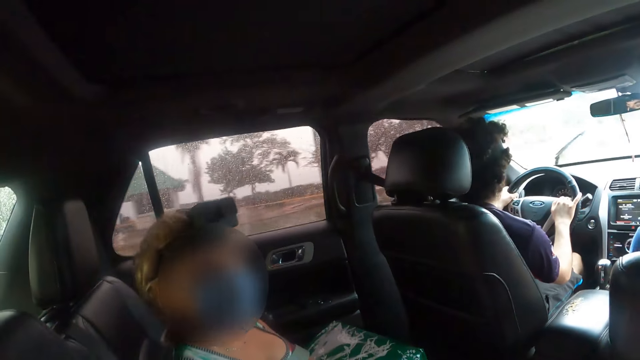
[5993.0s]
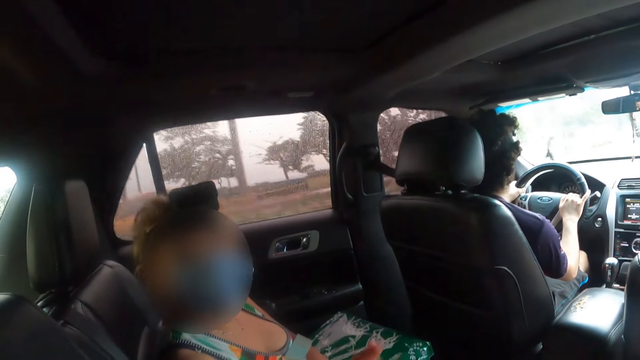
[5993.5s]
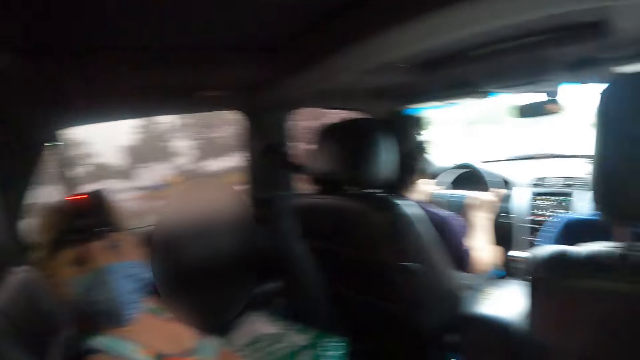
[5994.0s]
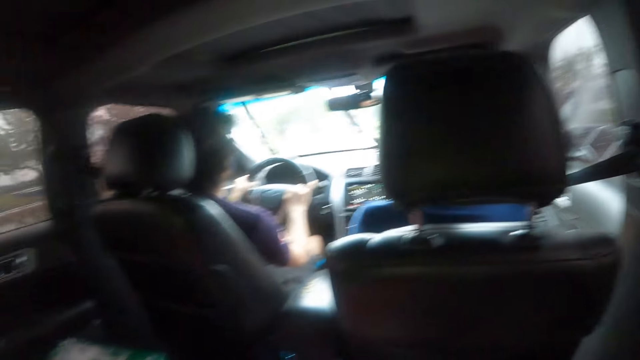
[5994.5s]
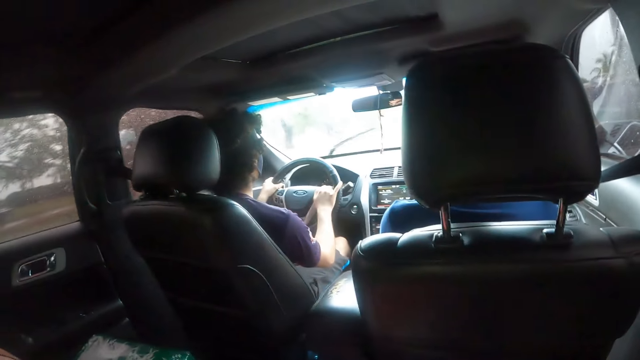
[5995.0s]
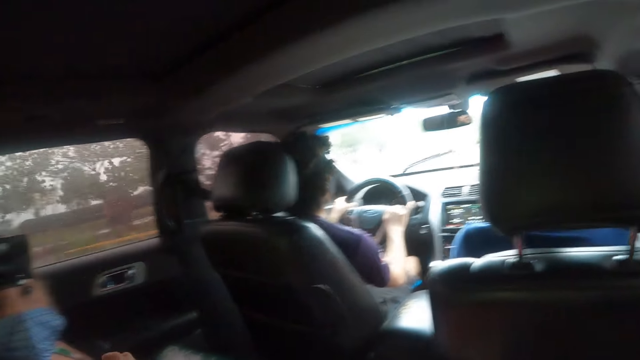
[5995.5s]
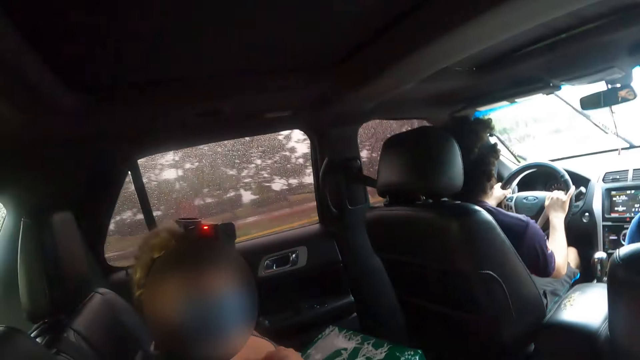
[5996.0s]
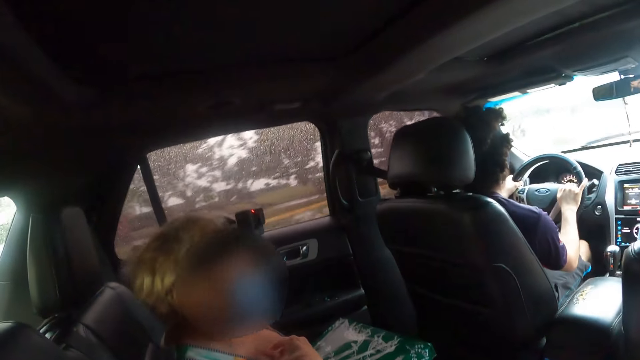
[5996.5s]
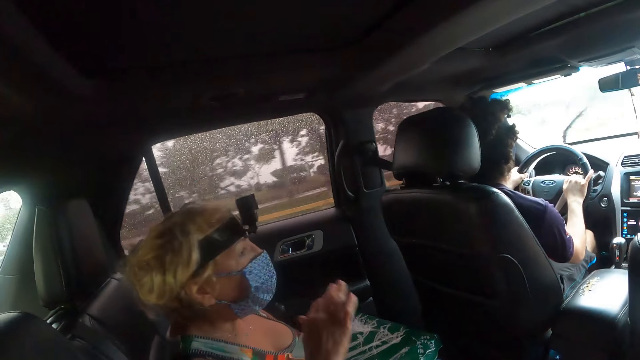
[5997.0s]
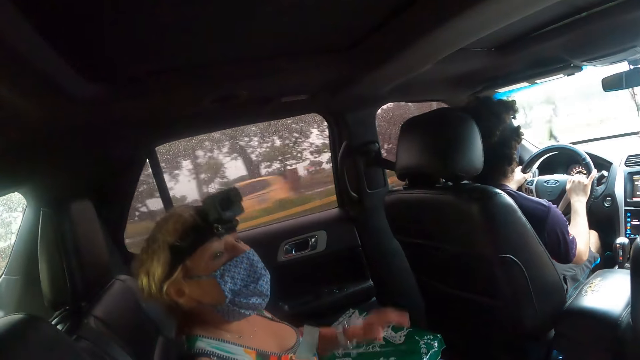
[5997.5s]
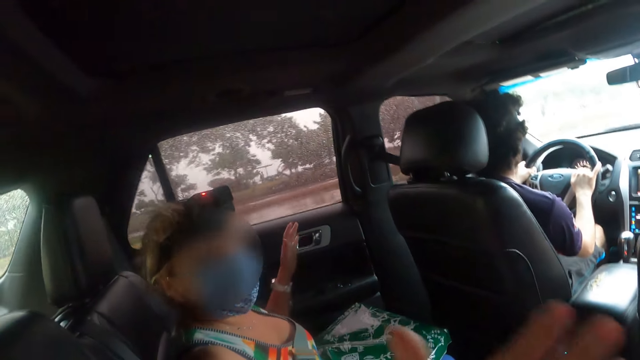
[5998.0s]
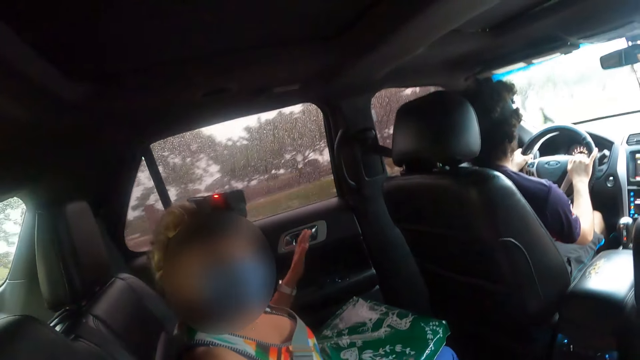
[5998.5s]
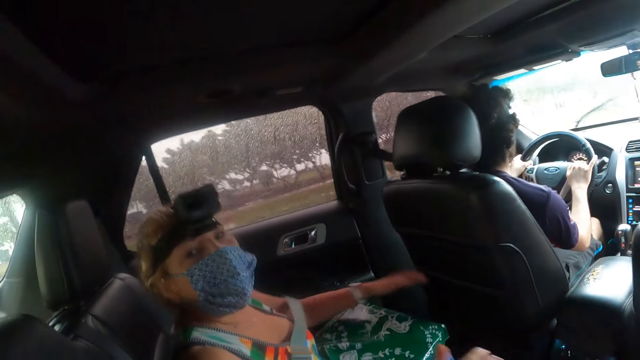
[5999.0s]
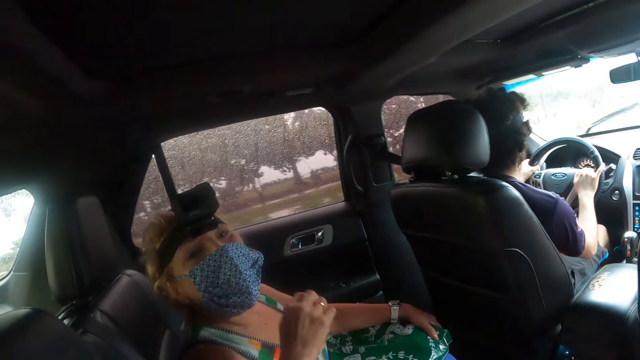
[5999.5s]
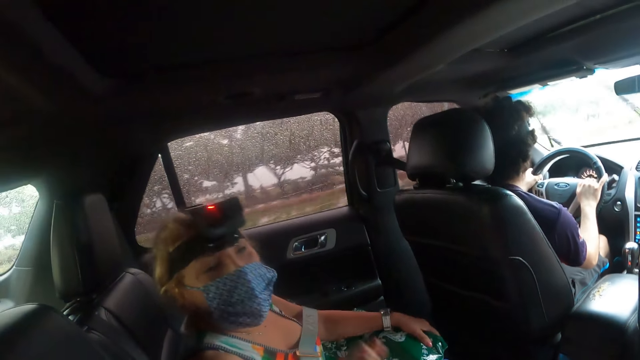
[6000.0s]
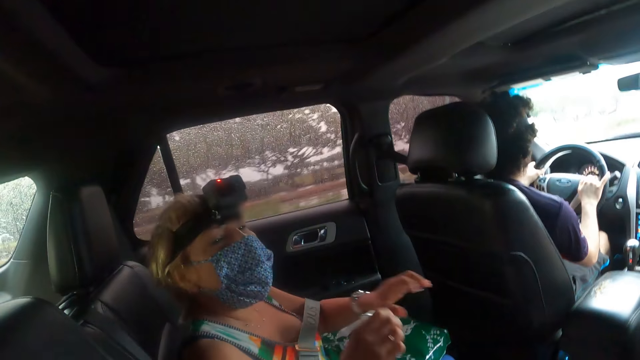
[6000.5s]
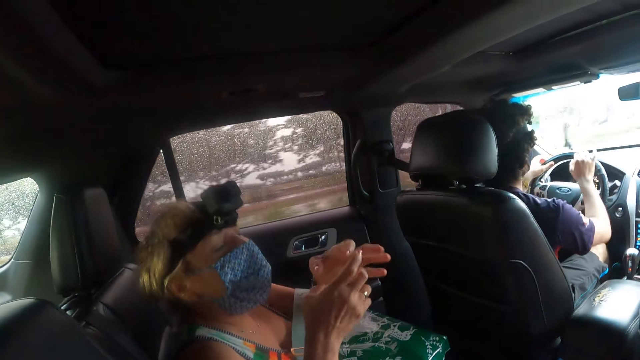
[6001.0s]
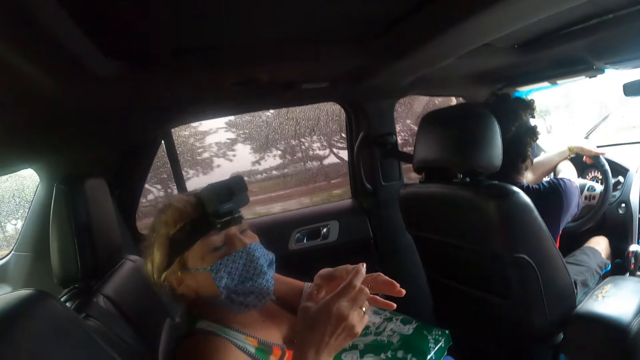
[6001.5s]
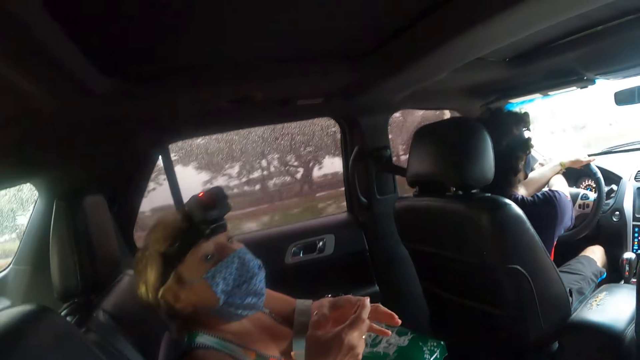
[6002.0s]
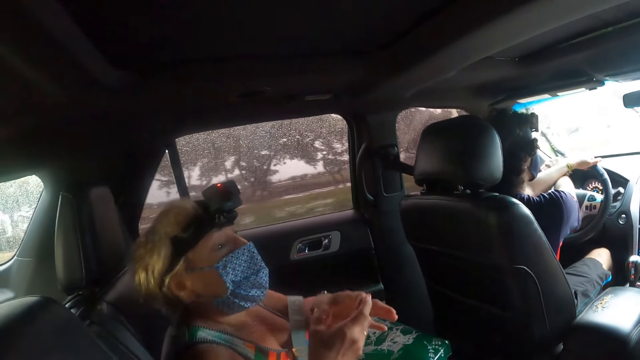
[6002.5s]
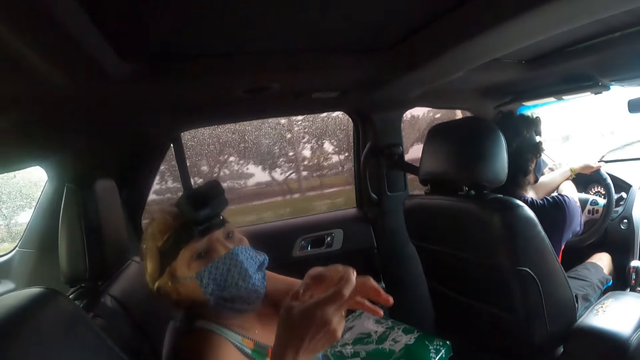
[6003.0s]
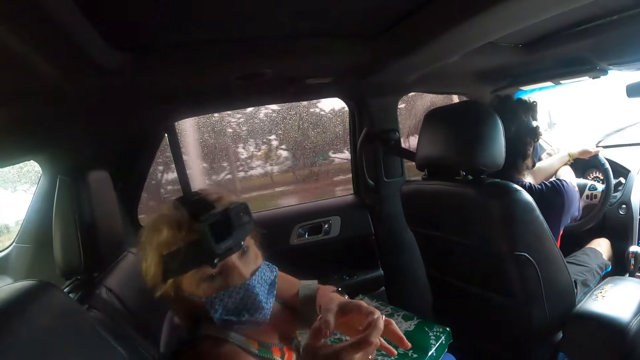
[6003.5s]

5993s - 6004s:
A man drives the car. A woman talks to the camera wearer.

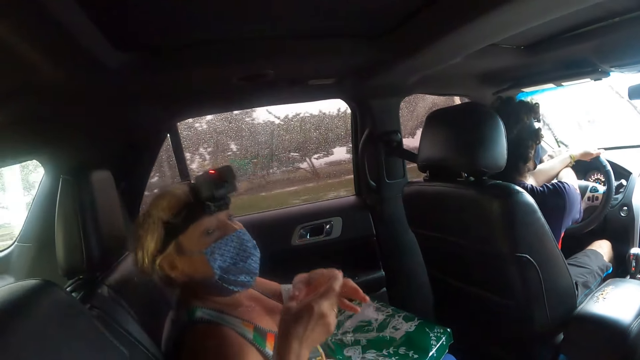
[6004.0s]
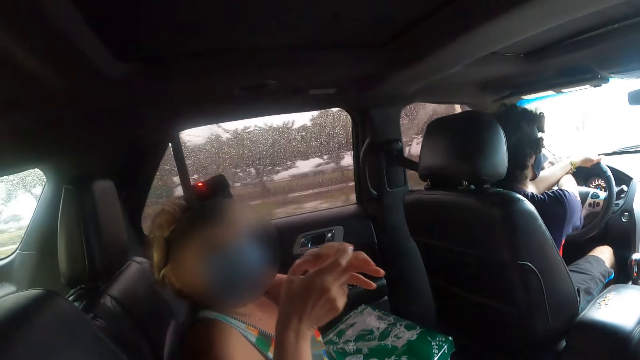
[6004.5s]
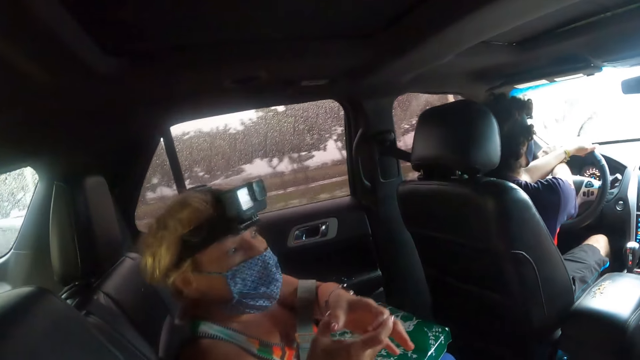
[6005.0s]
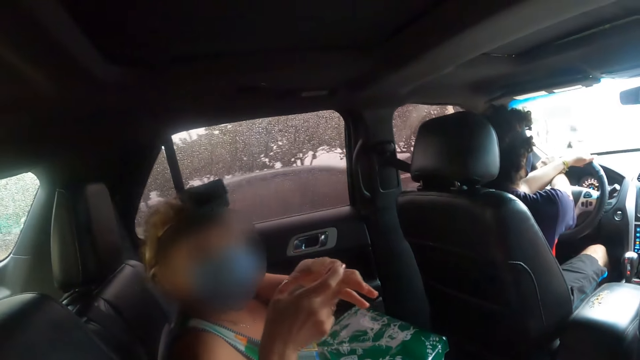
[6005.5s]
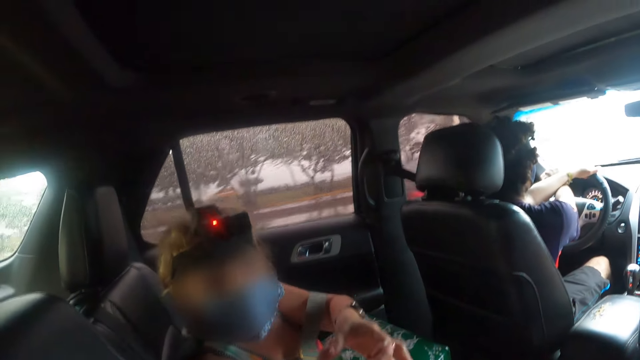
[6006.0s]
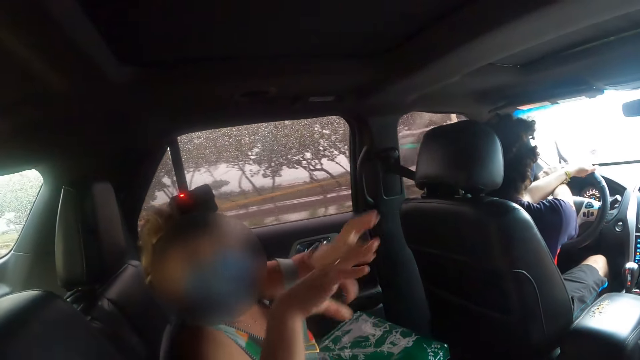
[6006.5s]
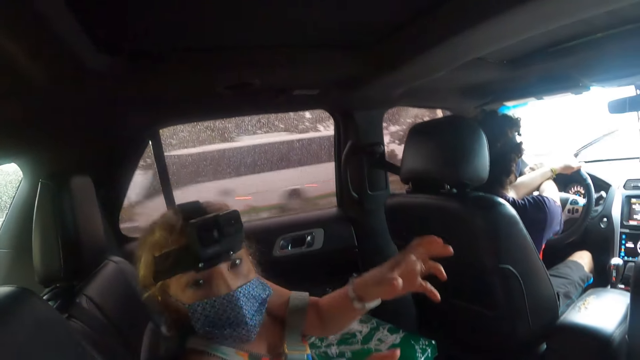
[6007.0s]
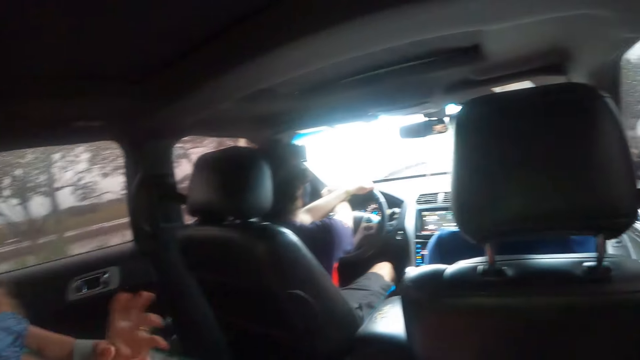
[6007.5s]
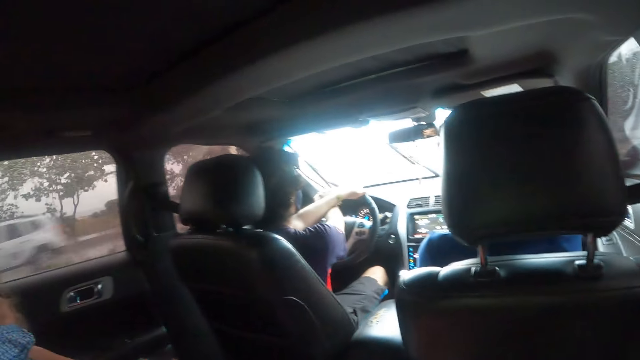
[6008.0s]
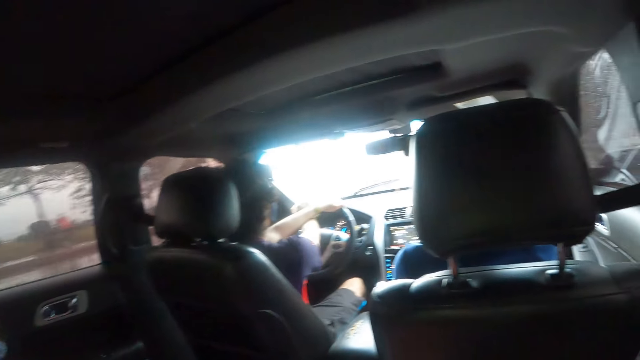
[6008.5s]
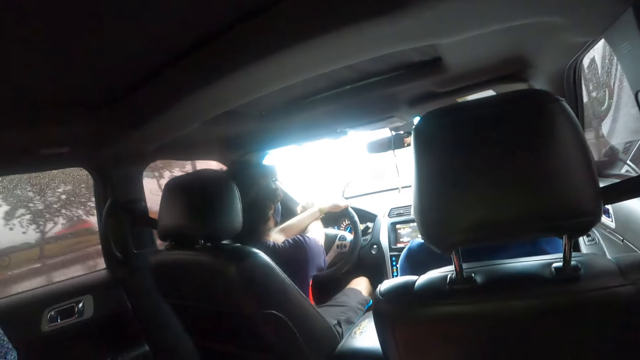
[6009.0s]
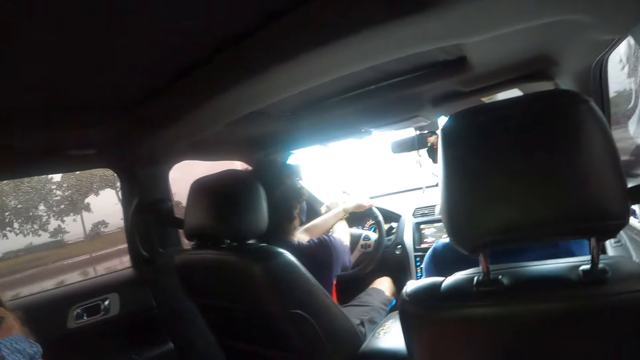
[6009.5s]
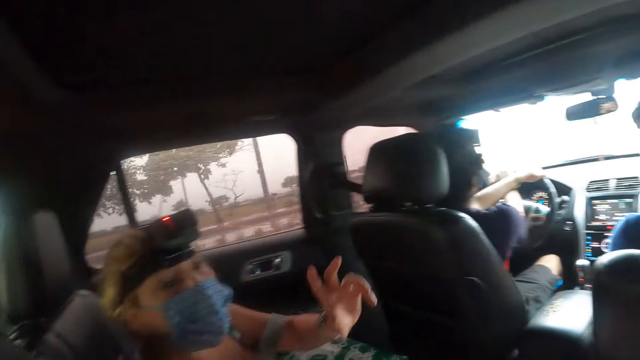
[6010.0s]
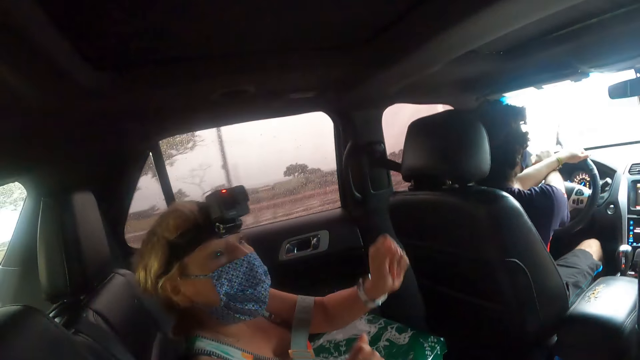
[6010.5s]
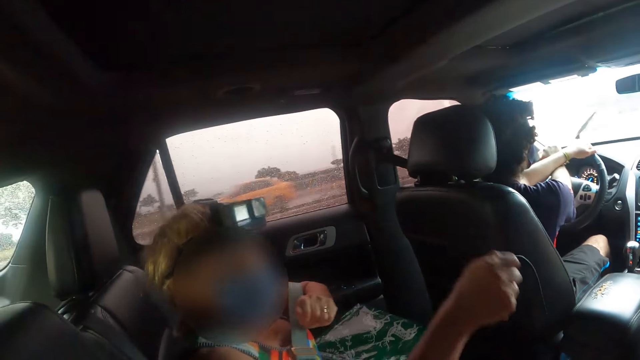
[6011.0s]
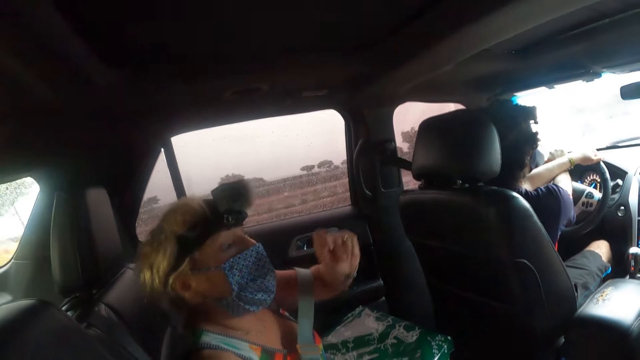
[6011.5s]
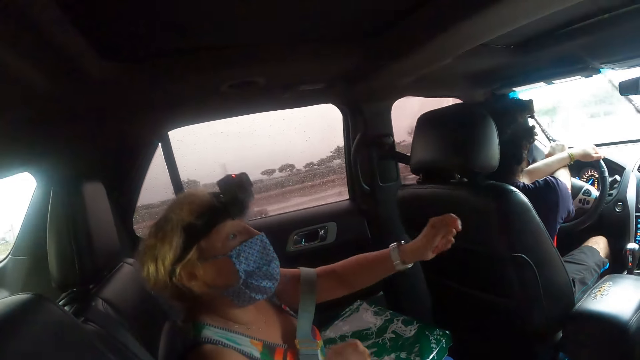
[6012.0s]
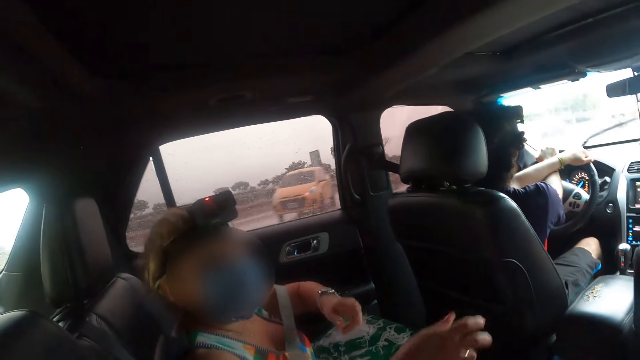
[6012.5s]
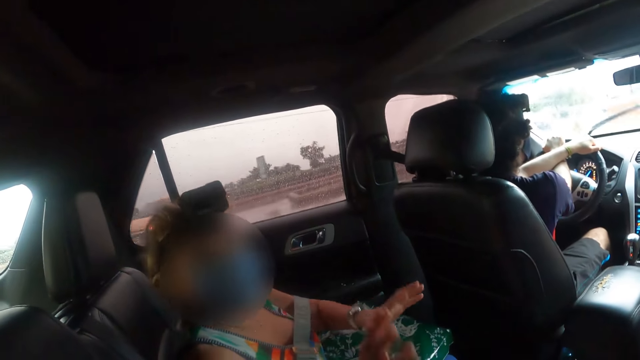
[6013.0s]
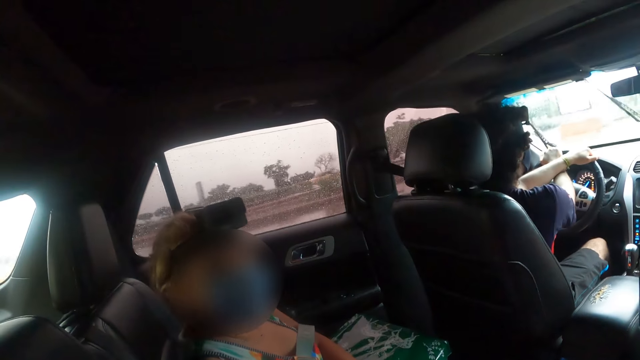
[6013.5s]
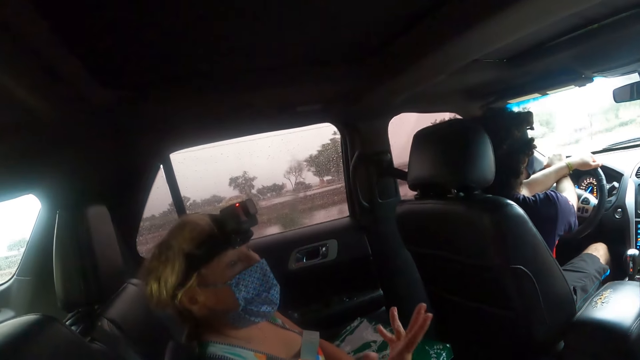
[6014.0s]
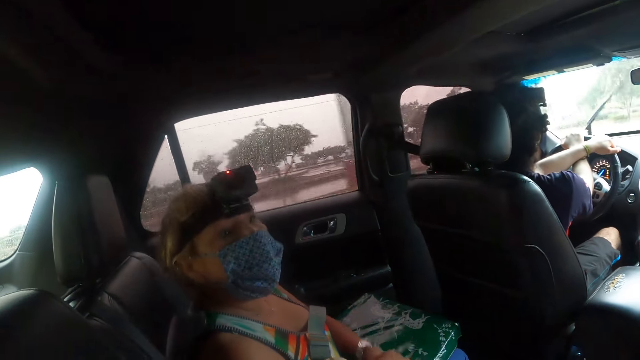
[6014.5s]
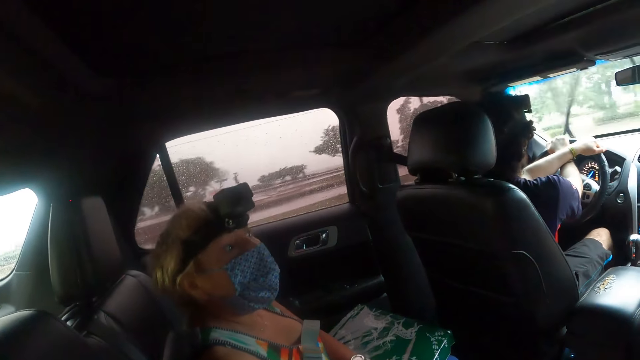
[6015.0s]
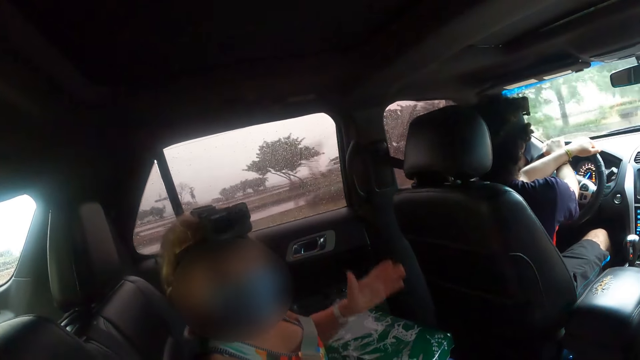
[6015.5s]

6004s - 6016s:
A man drives the car. The camera wearer looks around and looks at a woman. The woman talks to the camera wearer.
